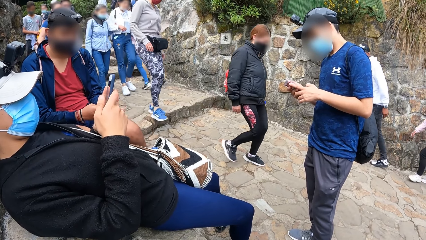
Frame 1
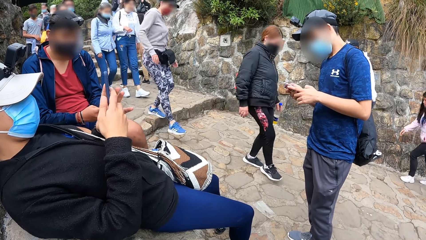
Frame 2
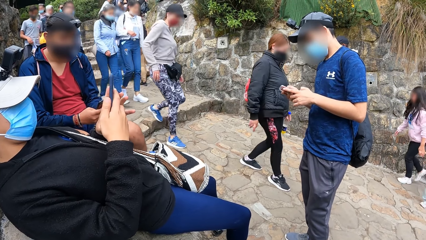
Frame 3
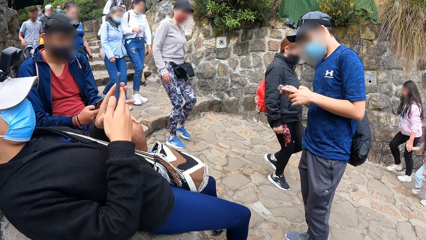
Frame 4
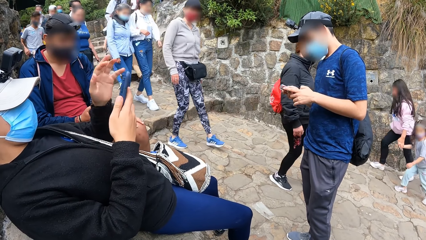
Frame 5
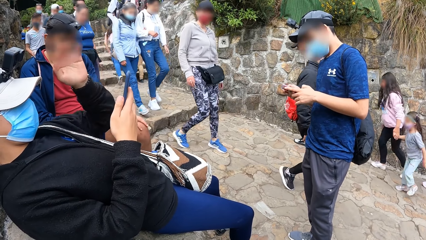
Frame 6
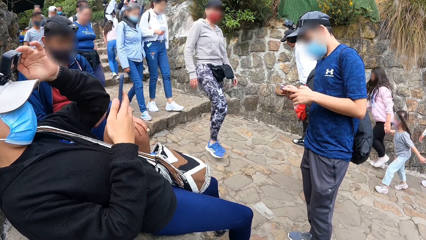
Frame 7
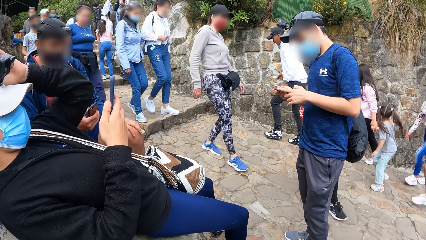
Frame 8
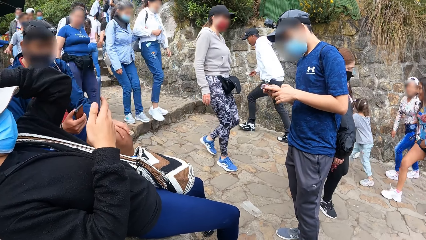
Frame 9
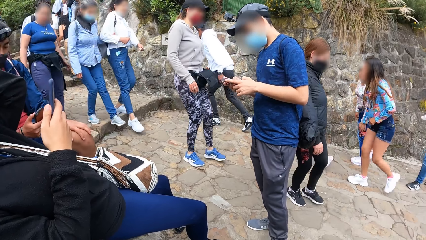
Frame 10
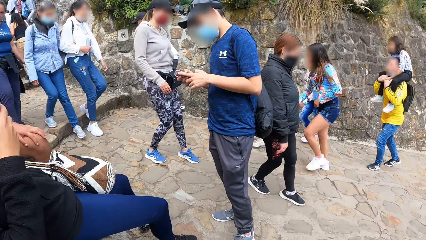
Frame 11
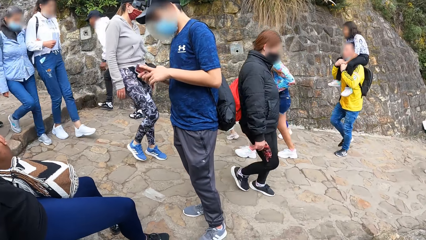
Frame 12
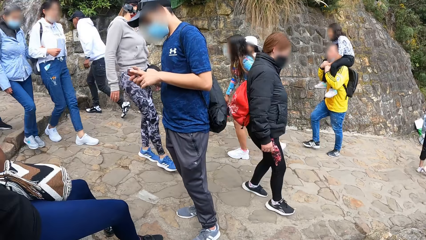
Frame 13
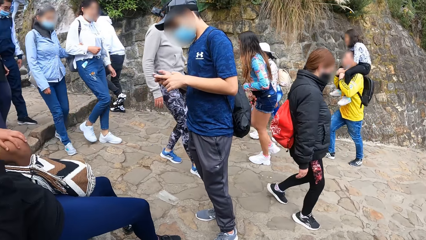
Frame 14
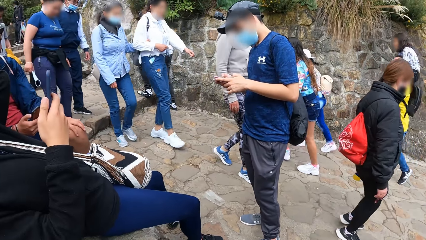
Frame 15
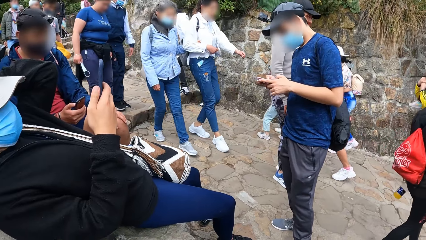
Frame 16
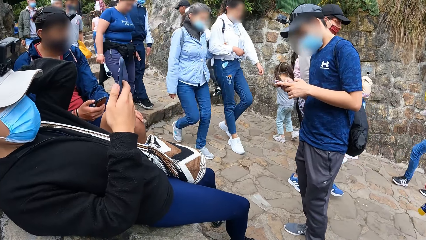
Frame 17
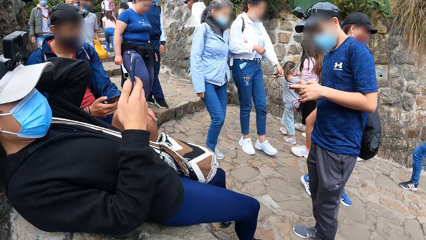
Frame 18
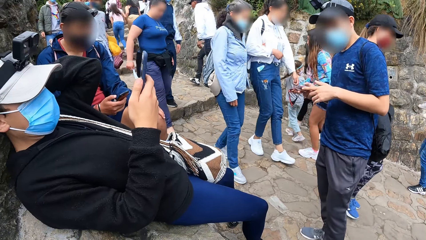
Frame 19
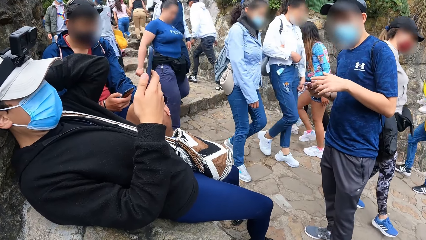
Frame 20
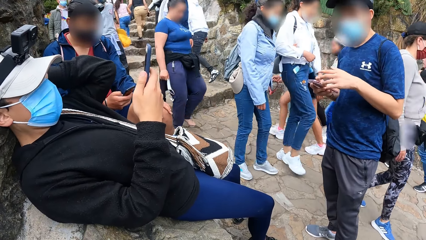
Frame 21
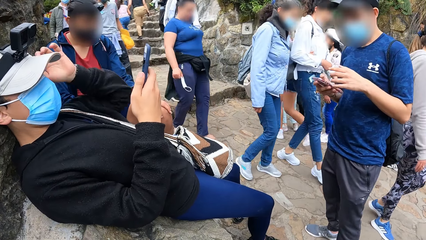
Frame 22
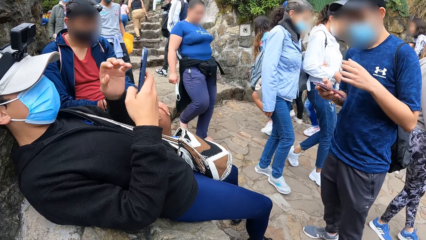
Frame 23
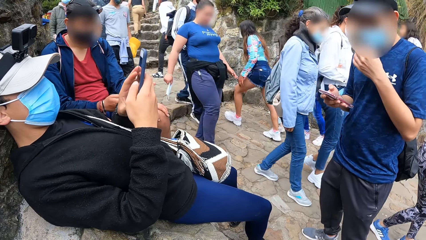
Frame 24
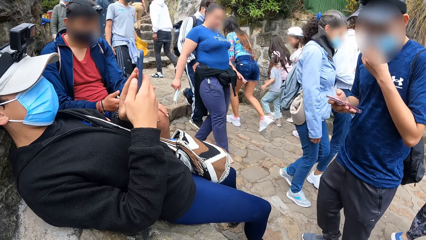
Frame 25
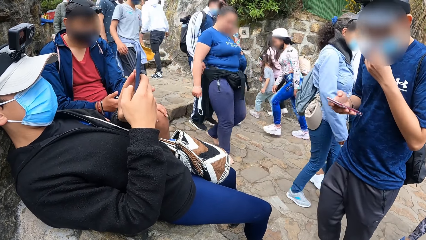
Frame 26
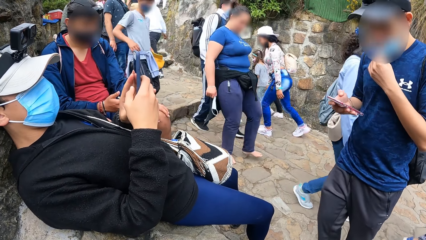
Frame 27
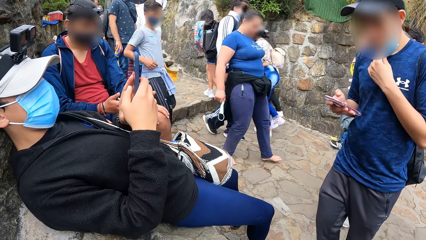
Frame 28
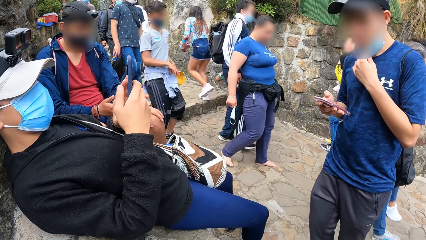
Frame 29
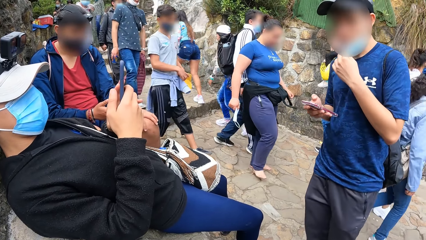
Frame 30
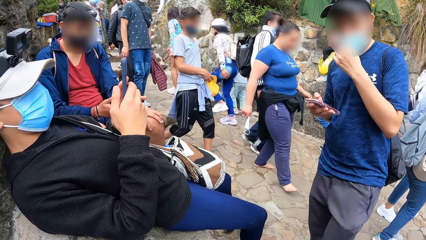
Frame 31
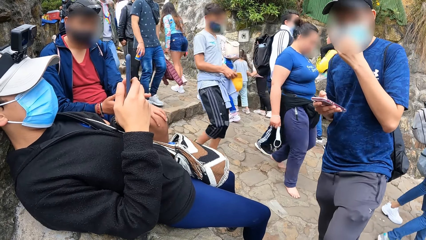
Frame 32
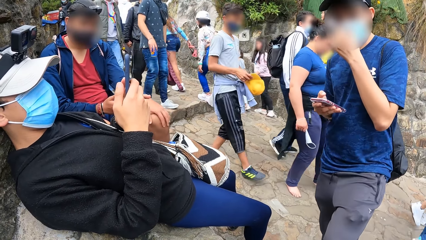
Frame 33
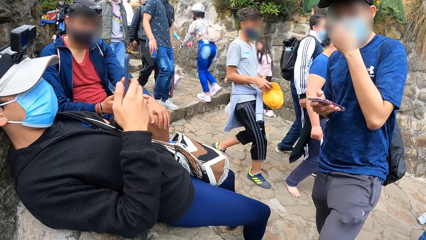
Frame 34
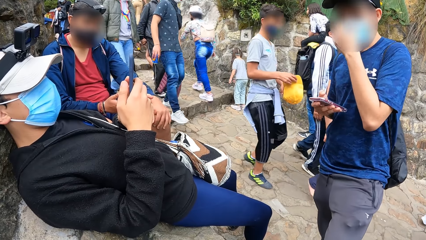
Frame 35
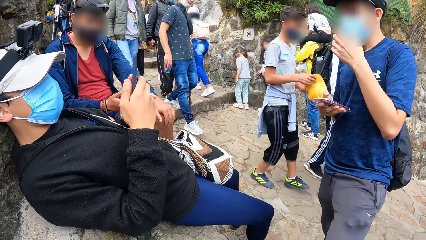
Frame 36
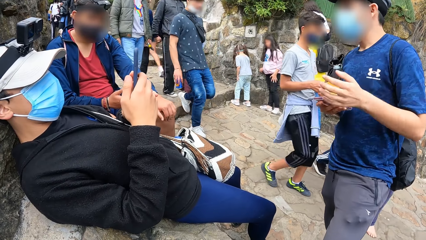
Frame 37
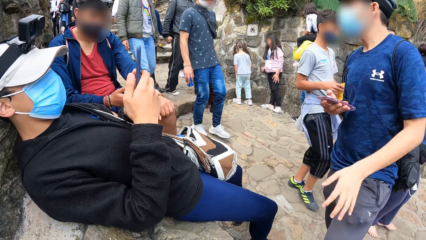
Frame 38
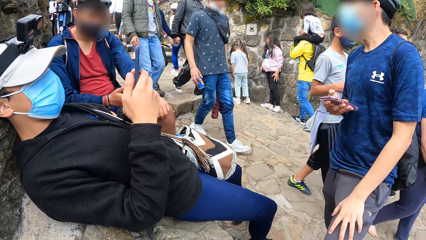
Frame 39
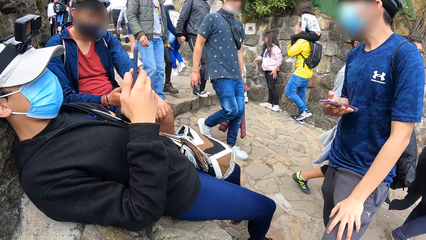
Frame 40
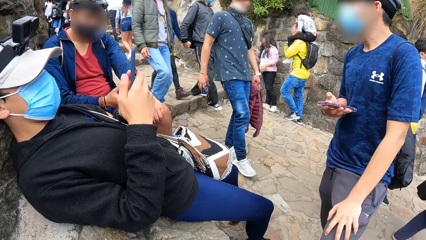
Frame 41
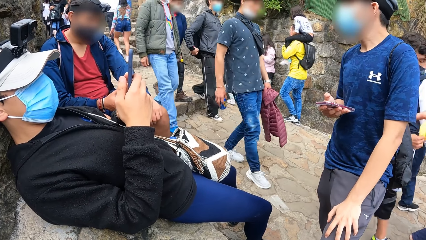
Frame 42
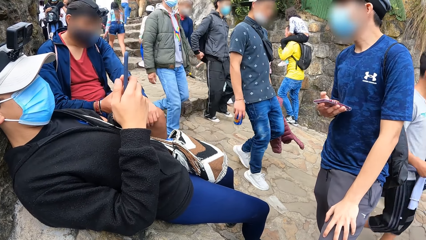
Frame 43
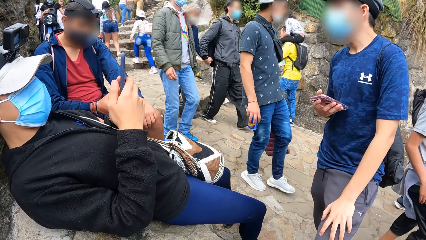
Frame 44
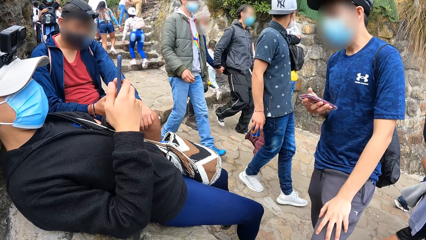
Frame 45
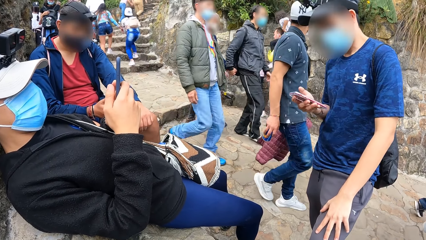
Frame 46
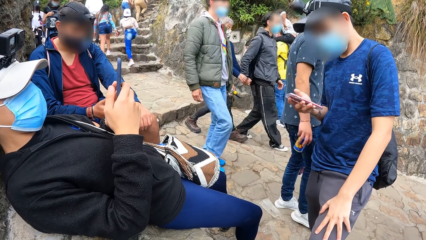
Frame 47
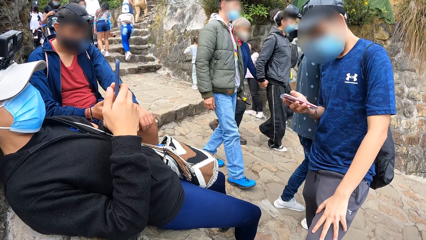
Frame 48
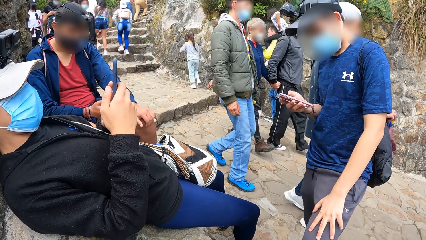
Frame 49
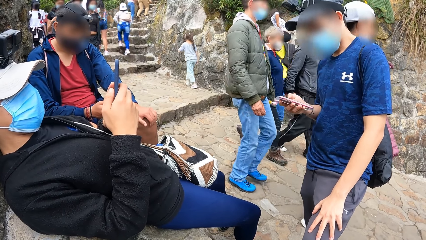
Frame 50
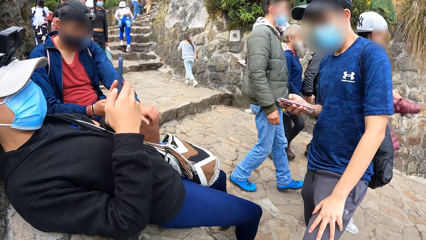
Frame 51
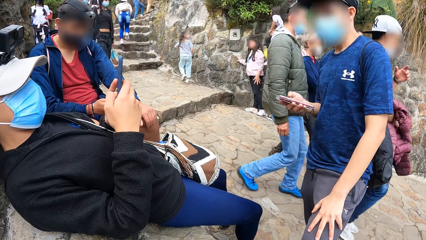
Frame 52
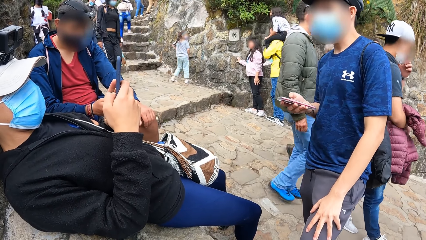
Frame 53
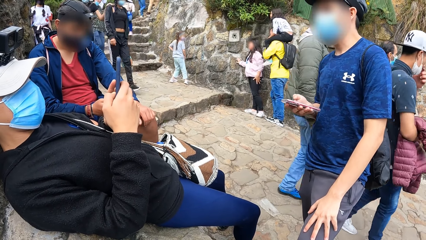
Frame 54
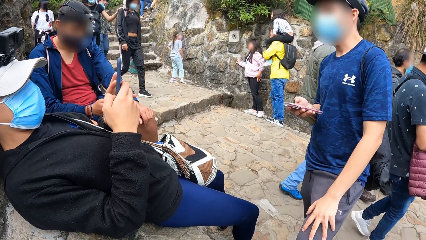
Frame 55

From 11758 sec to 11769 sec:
The man removes his facemask from his mouth with his left hand and covers his mouth with the facemask.

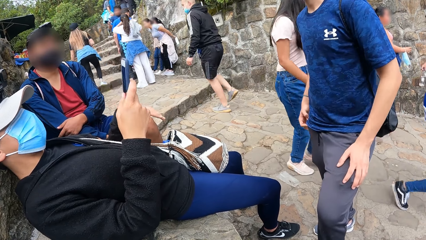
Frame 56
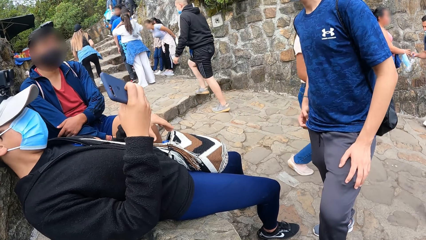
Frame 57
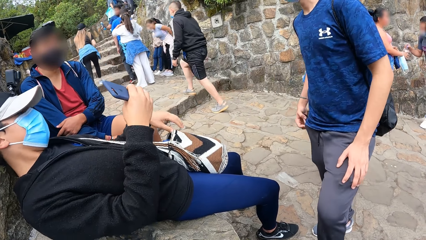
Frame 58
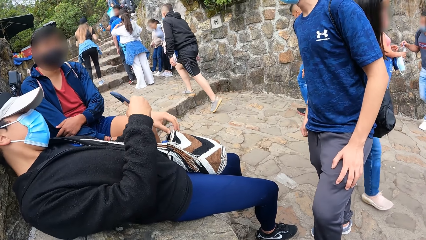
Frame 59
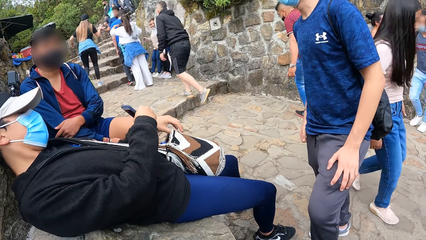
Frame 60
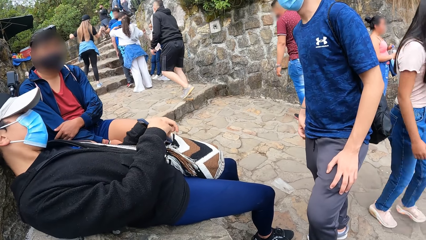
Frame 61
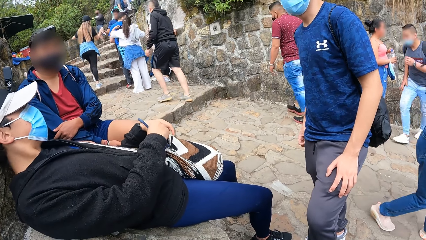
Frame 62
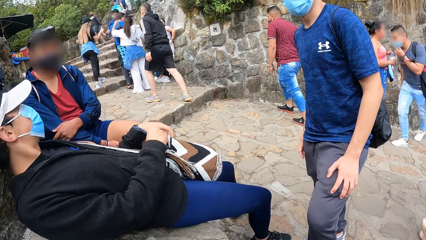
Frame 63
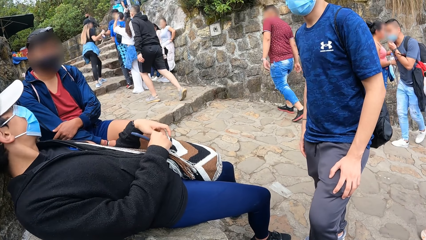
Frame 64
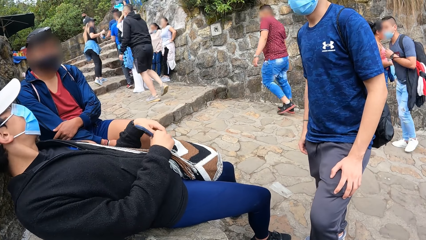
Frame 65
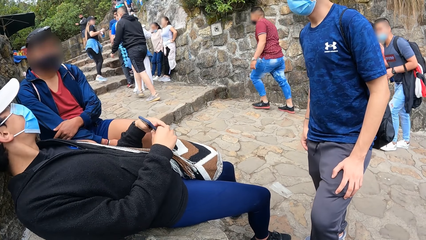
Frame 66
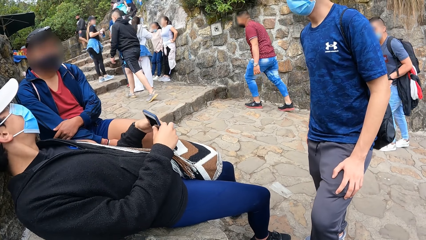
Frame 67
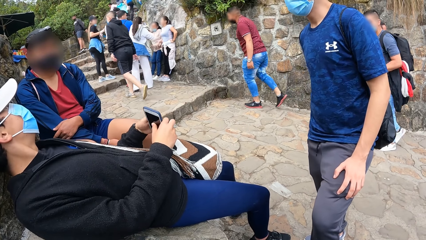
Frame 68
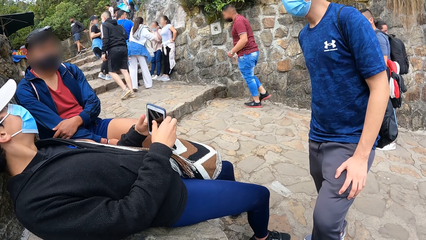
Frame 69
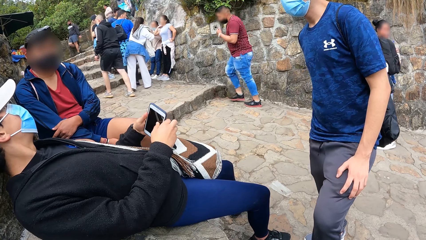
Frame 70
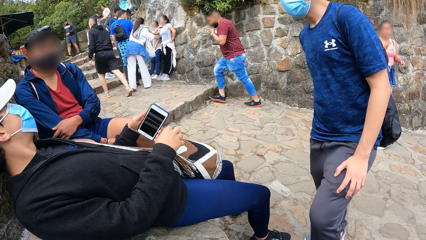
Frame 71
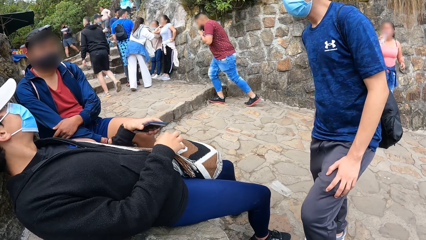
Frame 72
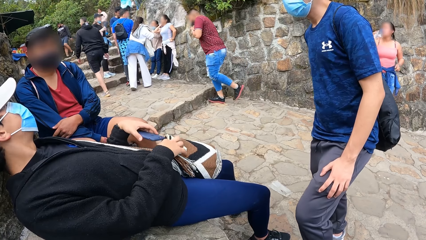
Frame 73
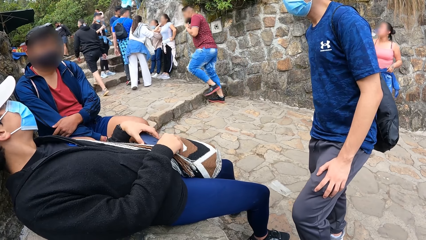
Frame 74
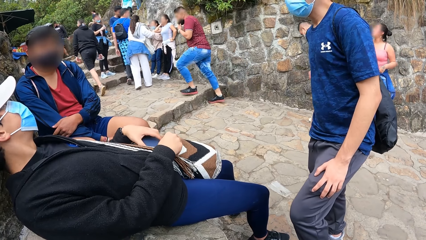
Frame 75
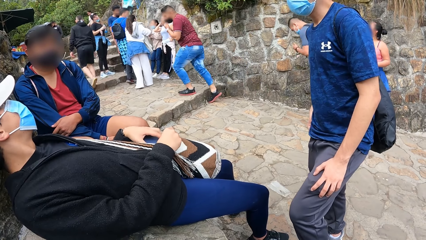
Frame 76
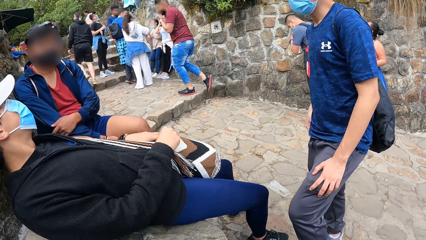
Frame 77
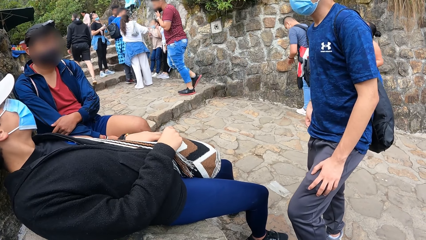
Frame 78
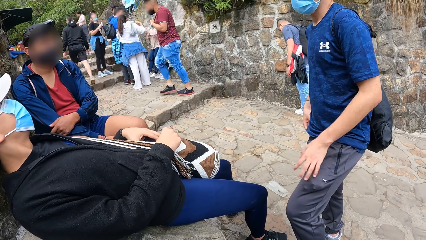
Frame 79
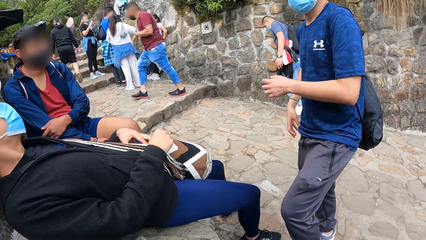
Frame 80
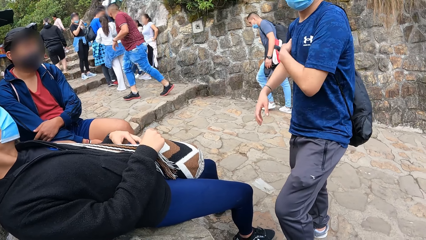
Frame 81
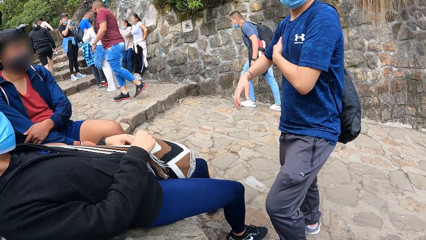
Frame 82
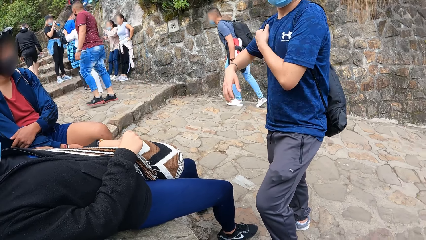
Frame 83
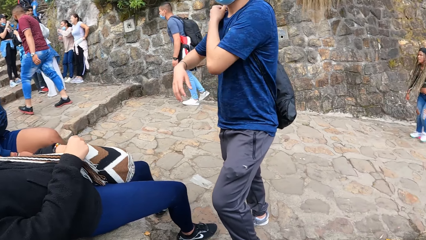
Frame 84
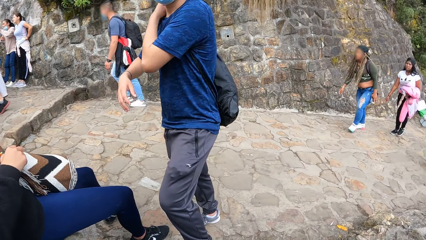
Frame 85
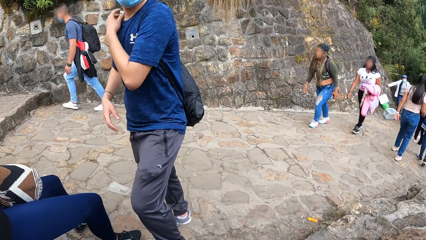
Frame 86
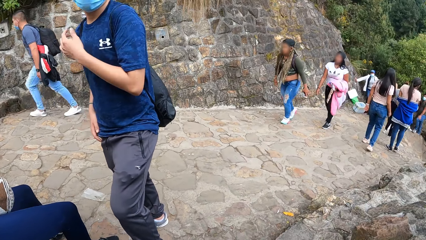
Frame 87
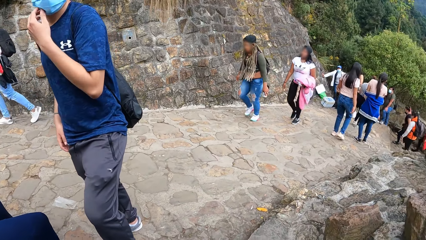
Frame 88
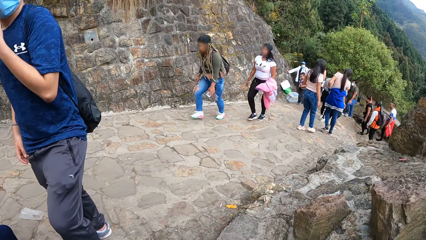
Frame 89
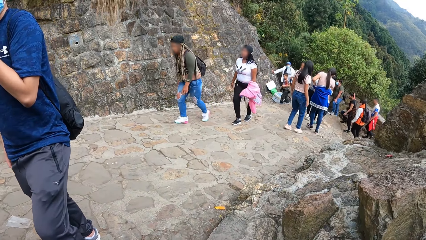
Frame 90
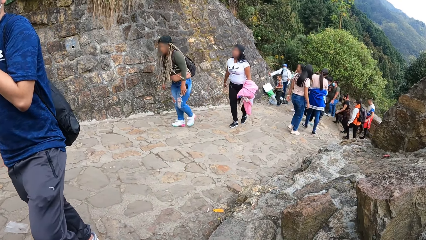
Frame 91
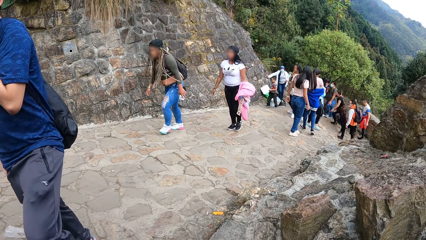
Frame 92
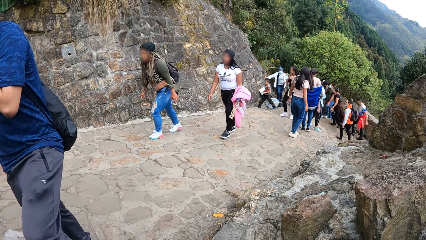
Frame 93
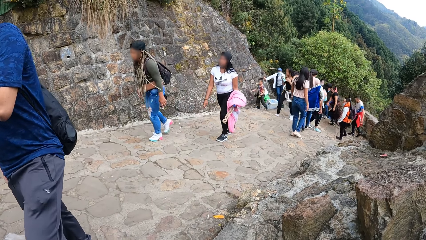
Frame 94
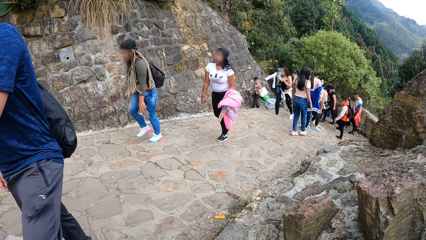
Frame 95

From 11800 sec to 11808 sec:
The man moves the phone from his right hand to his left hand and puts the phone into the bag with his left hand.
